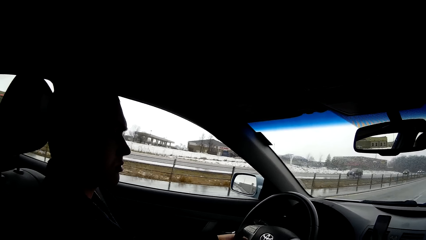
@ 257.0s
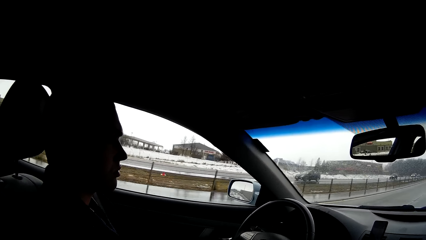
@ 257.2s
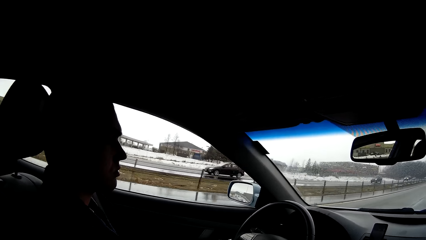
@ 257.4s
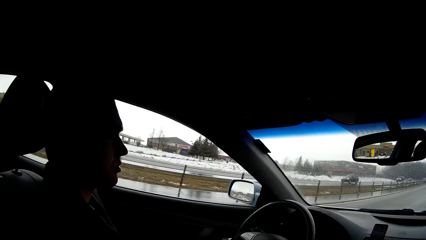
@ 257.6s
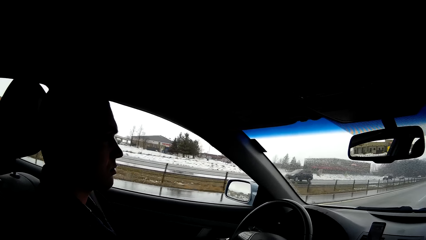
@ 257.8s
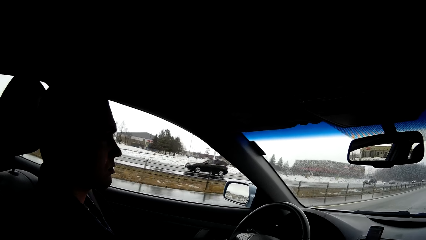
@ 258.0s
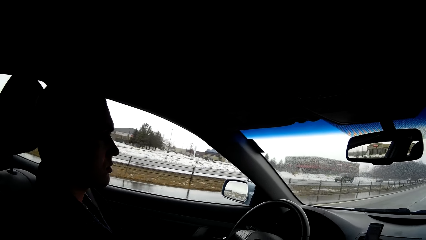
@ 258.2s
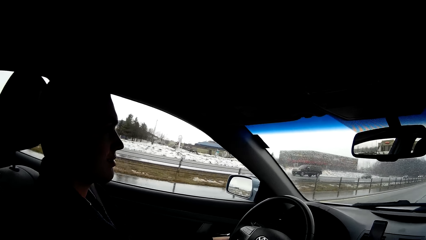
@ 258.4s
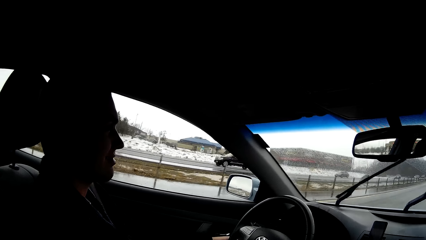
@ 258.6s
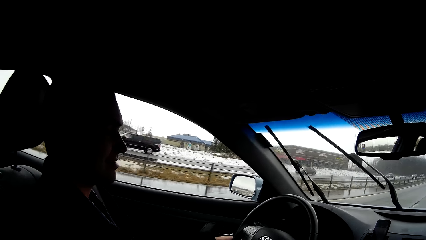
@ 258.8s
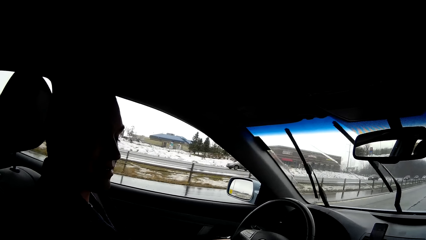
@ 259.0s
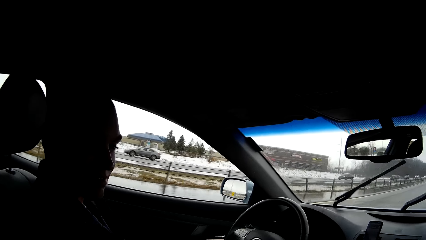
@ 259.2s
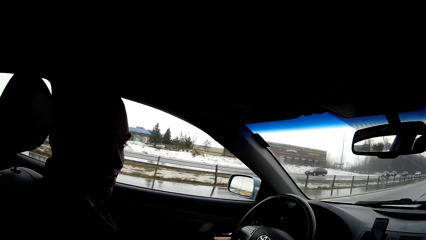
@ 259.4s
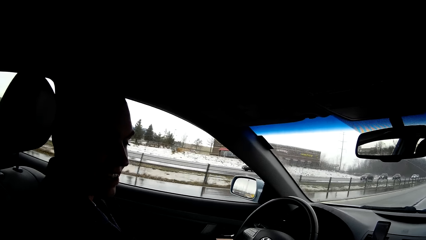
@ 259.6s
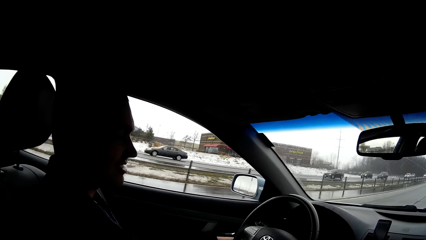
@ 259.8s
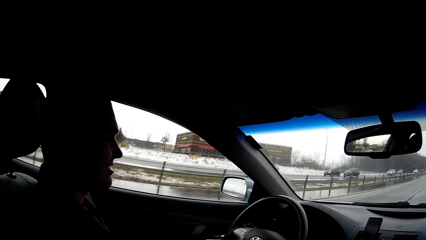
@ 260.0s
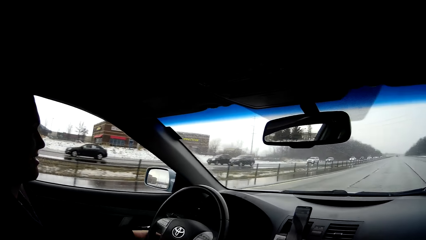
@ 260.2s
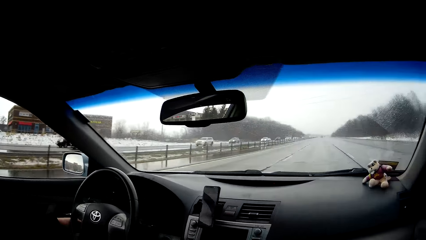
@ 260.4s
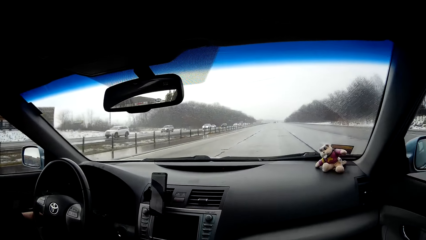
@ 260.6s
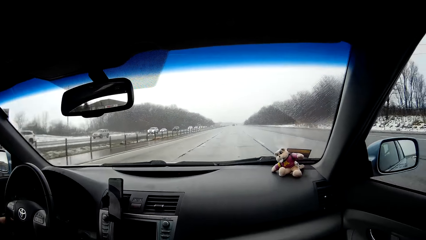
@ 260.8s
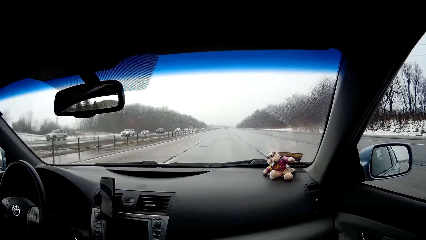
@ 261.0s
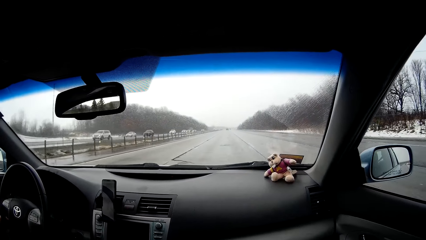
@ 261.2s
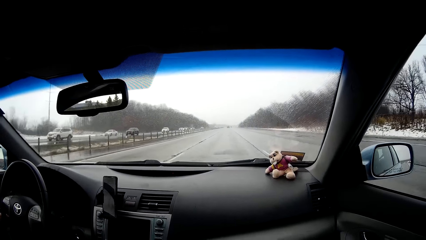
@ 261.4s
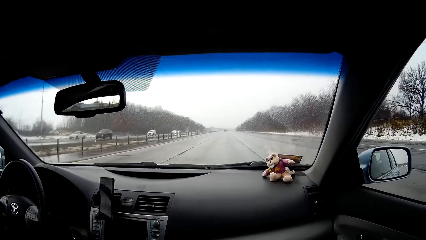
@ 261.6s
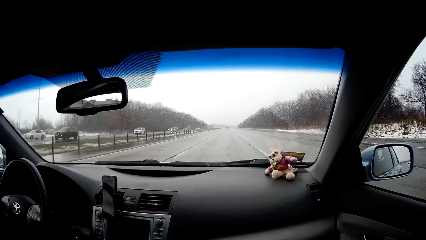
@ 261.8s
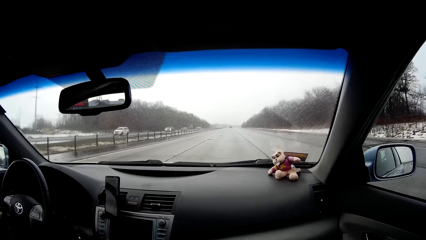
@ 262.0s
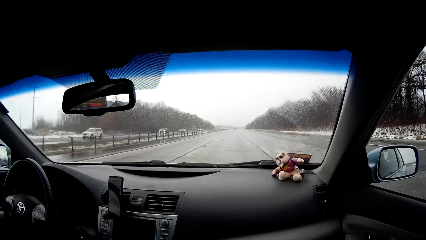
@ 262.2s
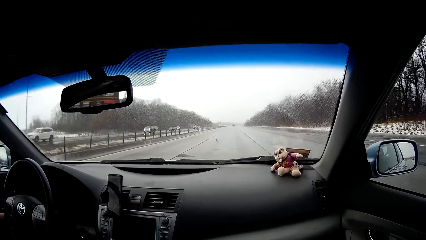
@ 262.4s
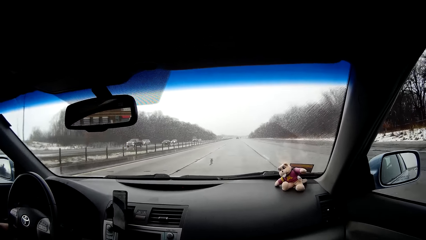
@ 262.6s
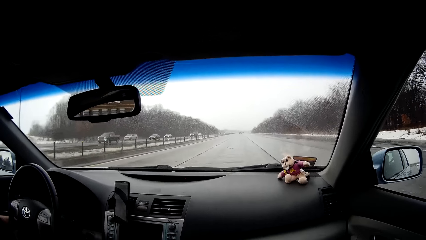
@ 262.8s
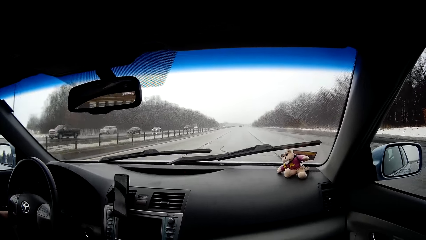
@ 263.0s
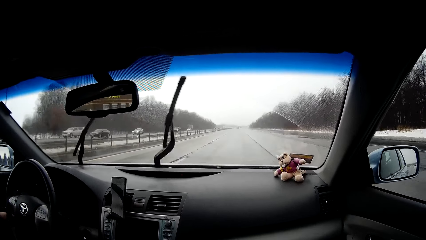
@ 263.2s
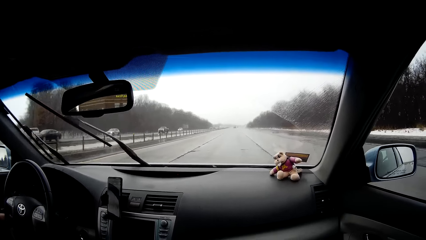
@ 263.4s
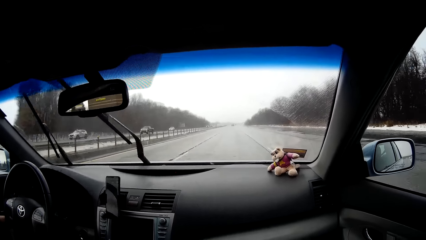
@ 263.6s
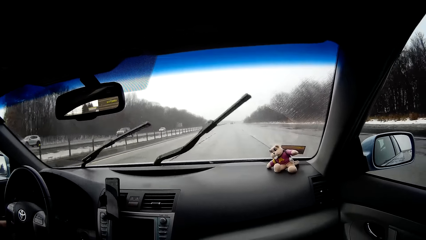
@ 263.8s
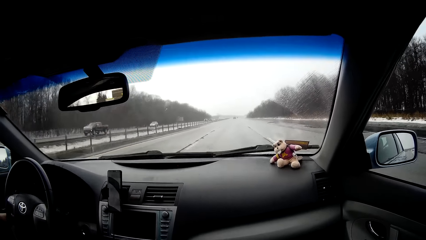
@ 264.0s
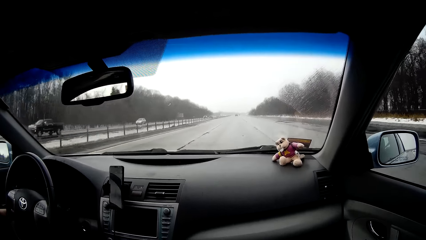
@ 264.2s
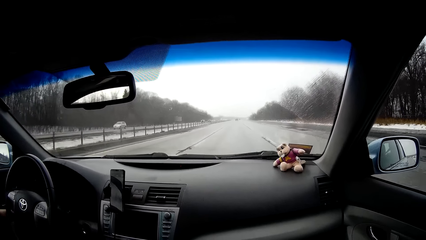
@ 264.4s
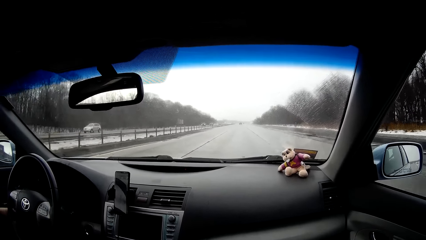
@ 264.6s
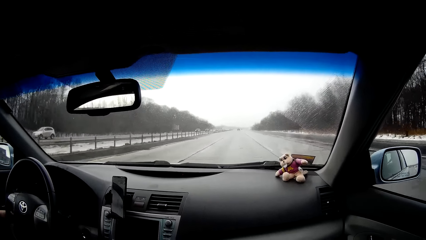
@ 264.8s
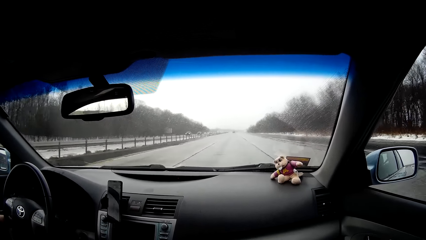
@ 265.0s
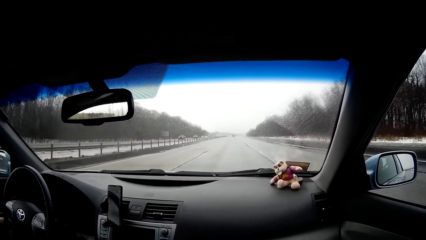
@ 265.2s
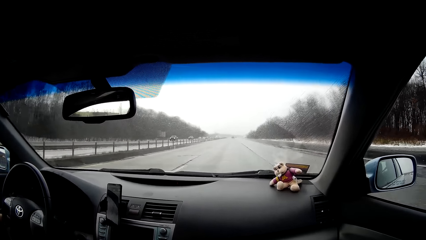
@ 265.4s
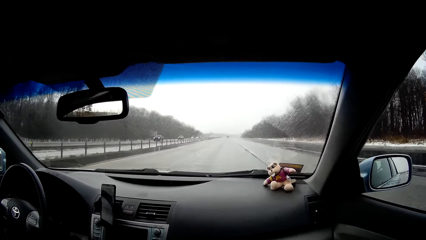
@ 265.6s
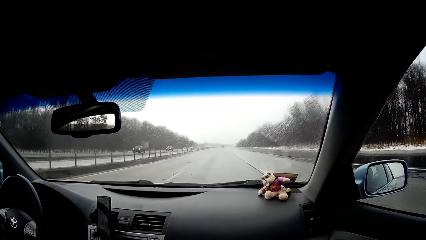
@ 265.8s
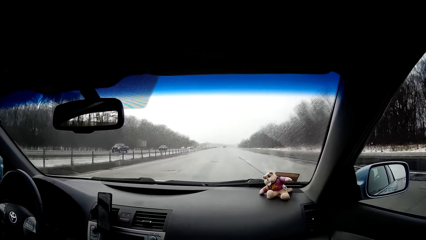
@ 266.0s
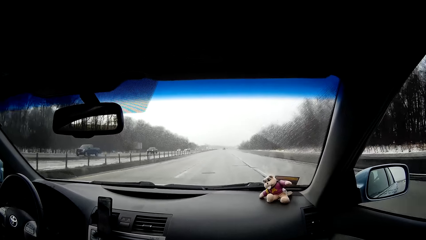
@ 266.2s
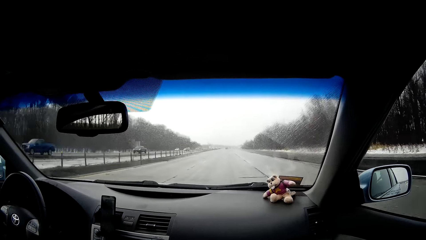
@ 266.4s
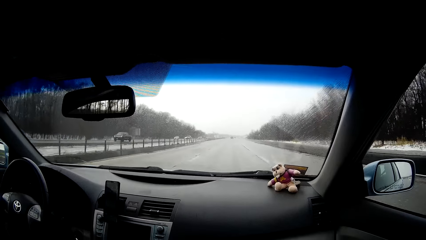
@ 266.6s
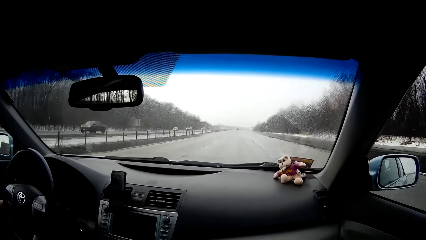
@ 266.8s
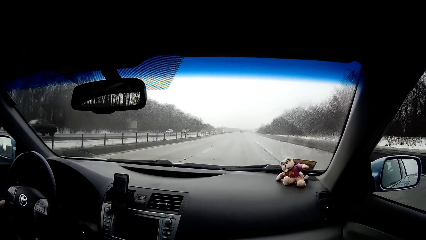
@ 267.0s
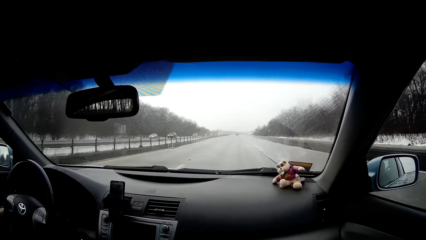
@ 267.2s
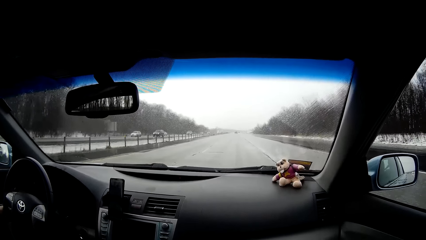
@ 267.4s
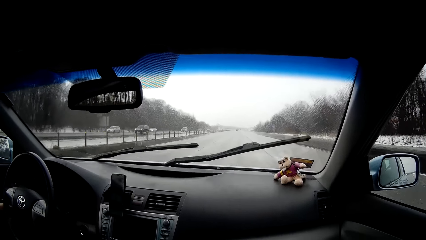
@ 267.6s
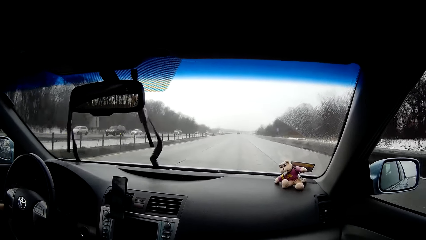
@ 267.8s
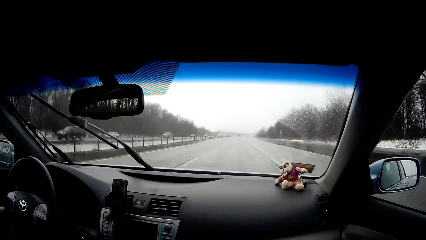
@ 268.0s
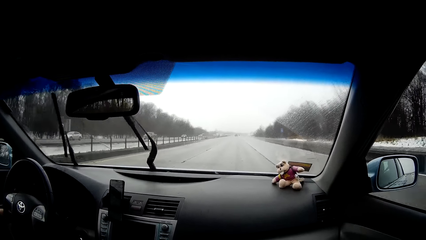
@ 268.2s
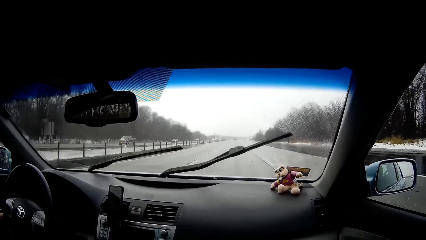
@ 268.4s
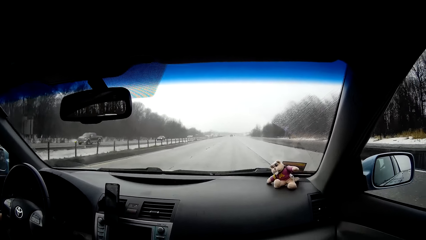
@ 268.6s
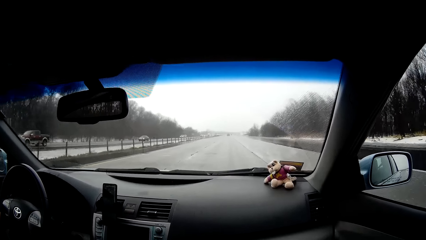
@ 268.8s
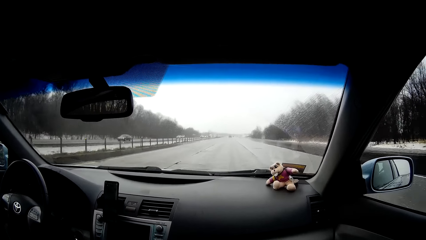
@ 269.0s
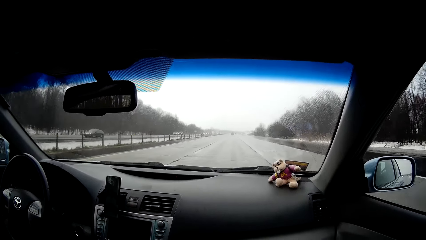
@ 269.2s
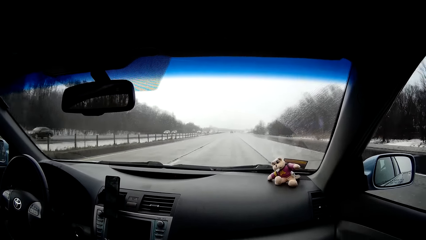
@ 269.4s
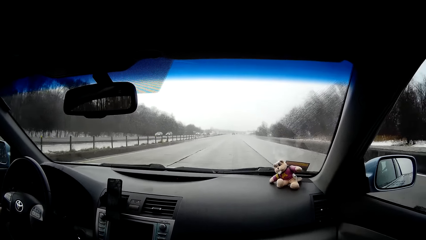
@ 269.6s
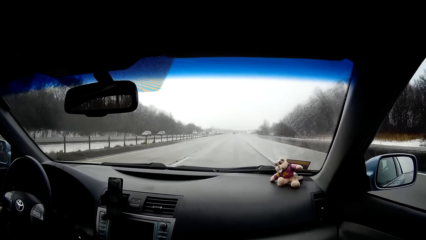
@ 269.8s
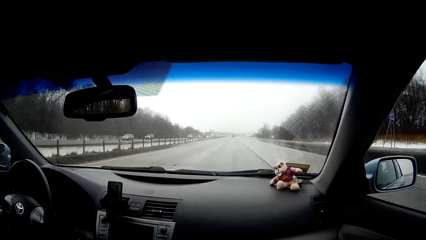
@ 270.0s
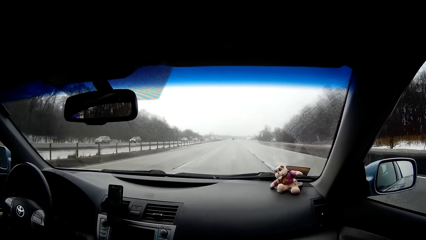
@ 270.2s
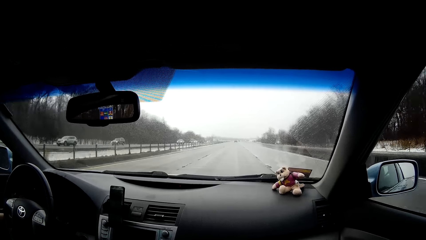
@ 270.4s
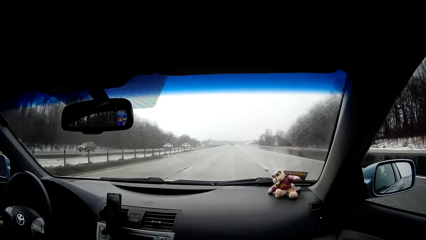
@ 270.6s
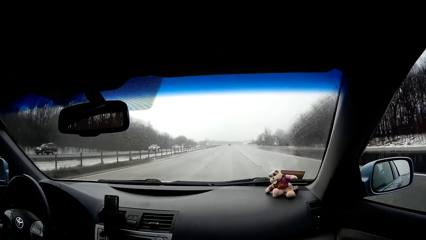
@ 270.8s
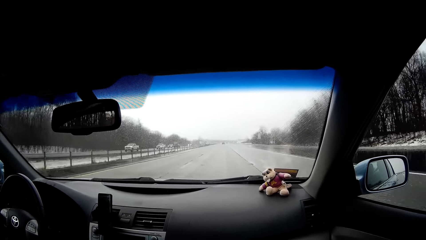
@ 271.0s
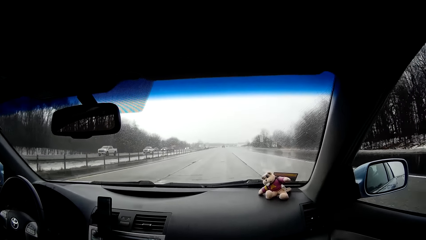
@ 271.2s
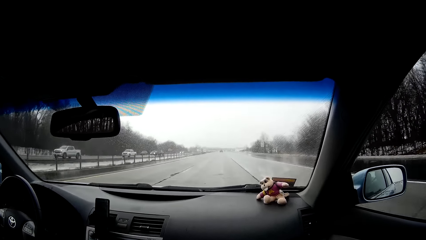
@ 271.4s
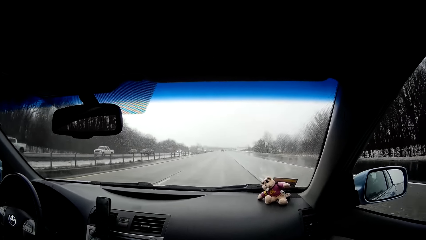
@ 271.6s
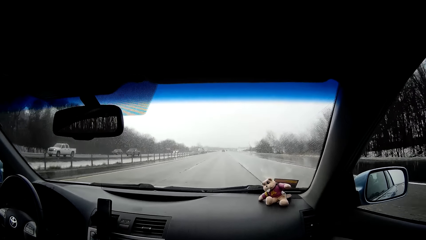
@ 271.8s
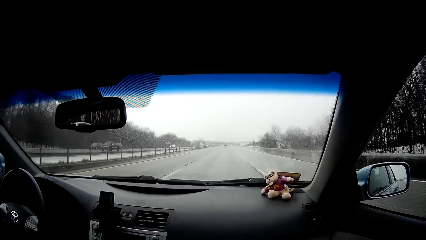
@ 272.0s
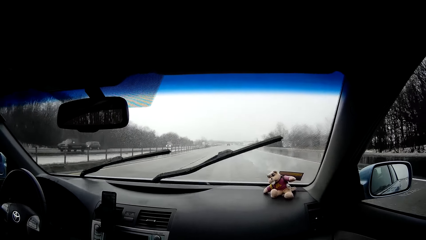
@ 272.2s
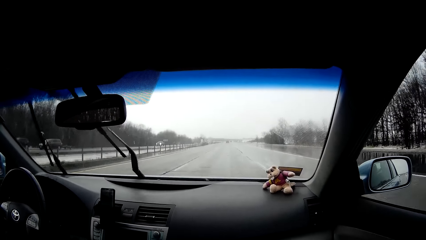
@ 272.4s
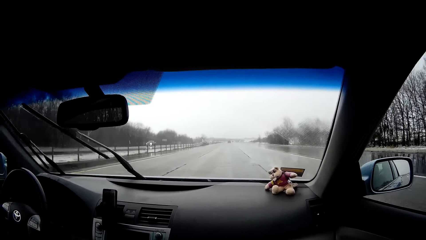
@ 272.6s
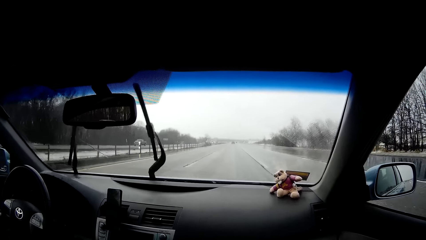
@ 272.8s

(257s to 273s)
The camera wearer stares at the driver. The person stares at the camera wearer. The person wipes the windscreen.
